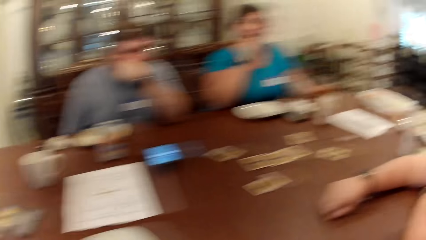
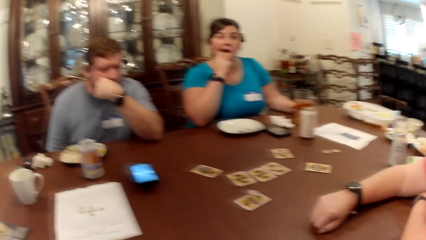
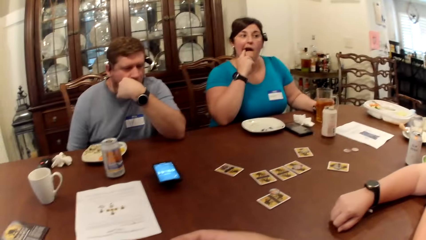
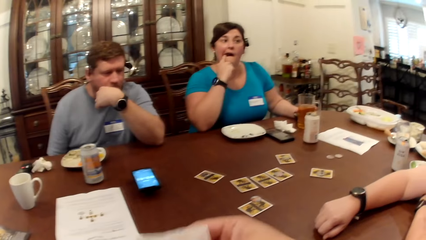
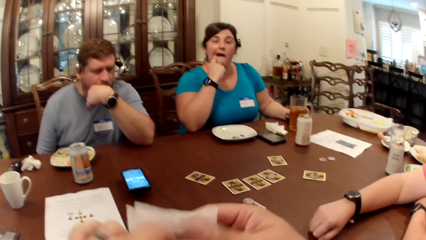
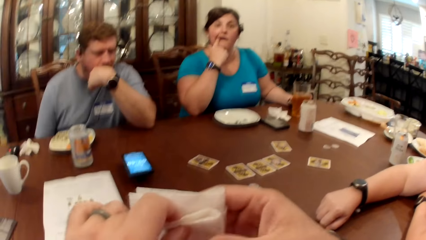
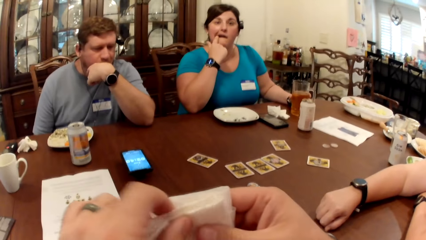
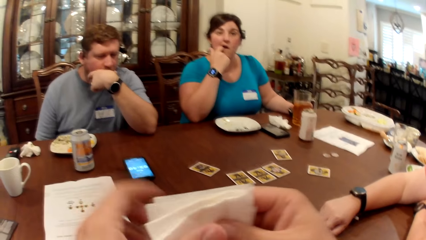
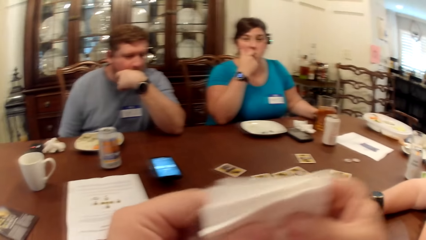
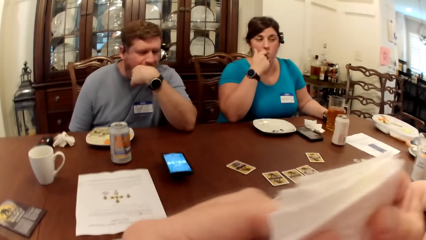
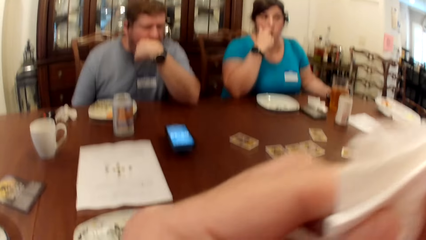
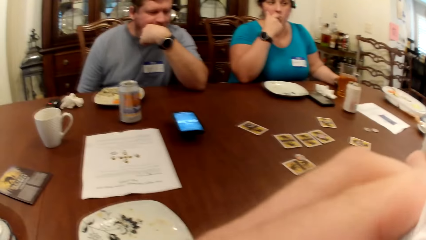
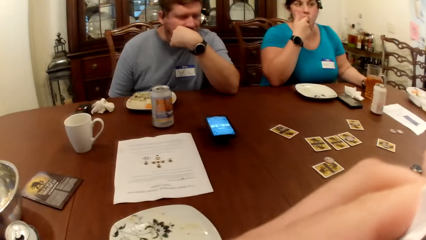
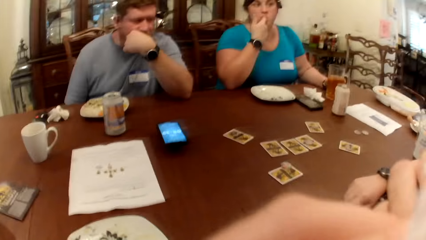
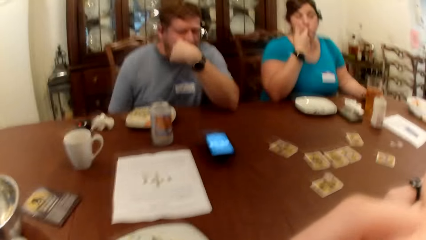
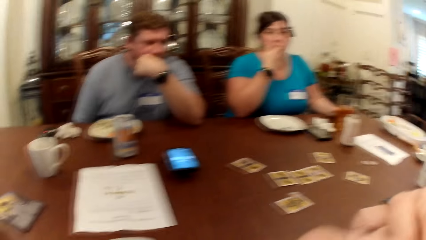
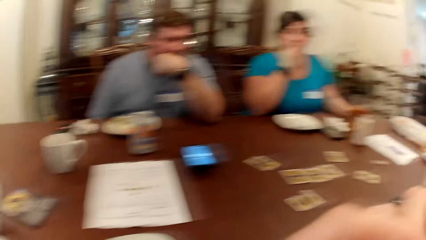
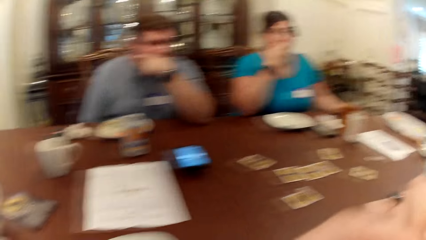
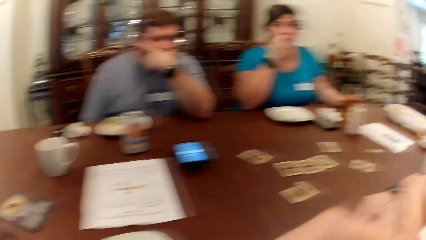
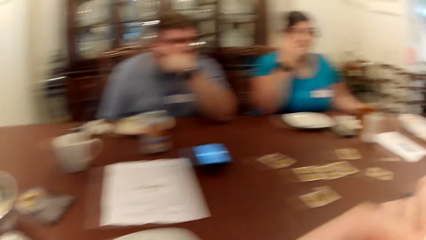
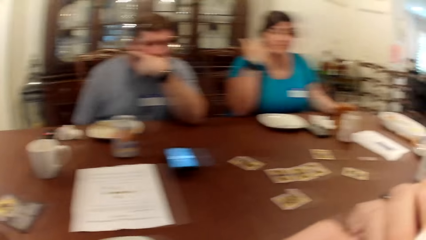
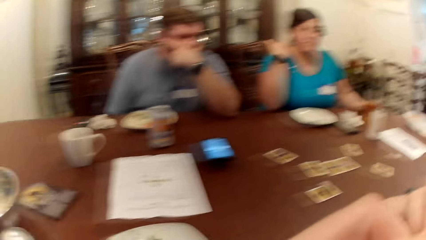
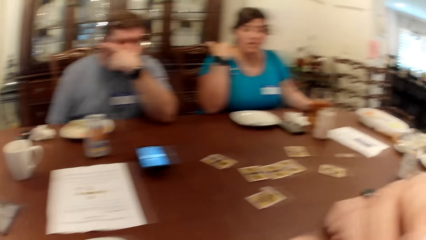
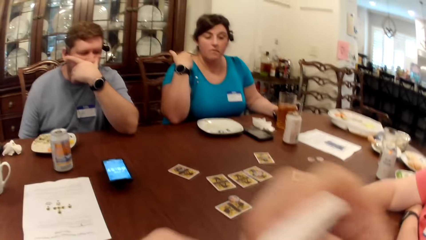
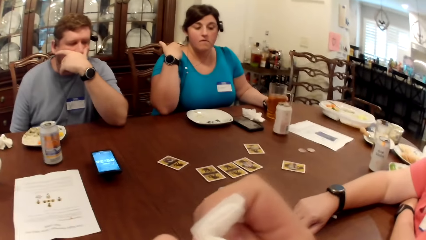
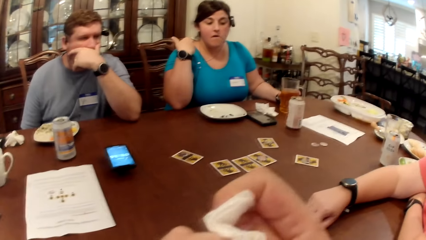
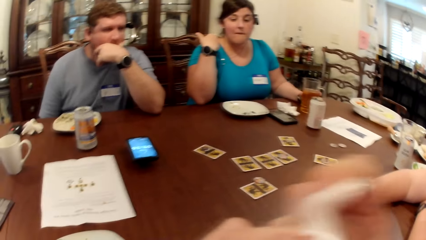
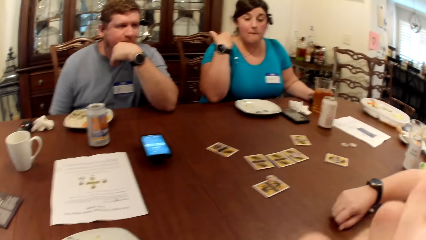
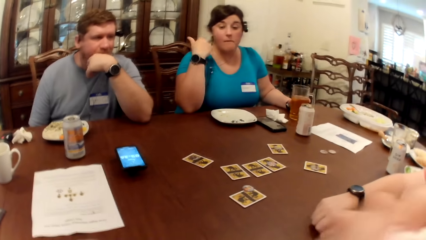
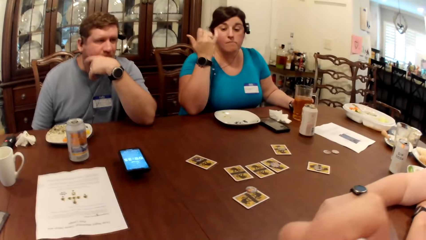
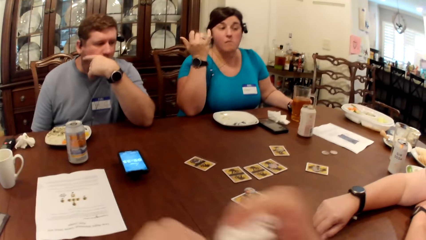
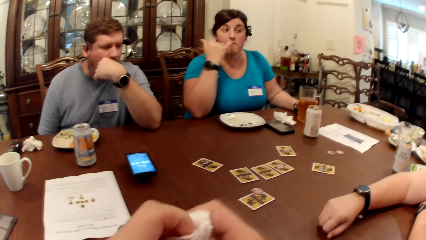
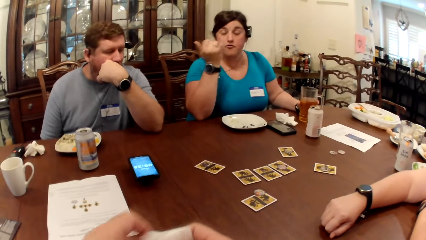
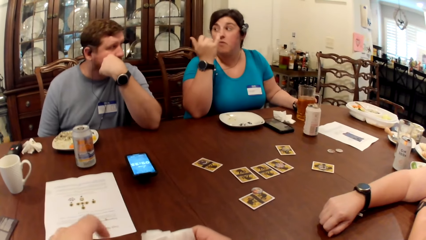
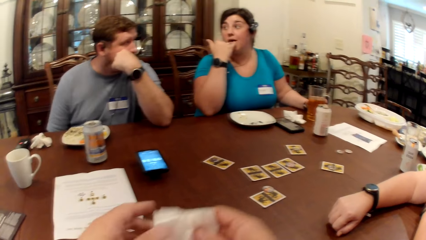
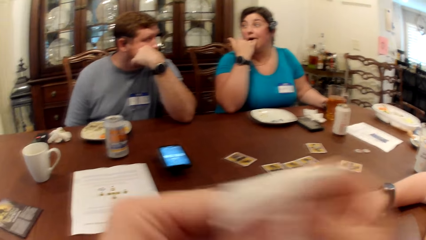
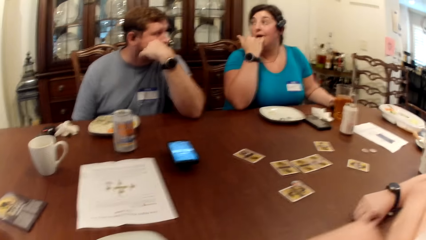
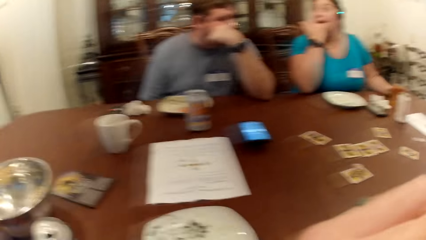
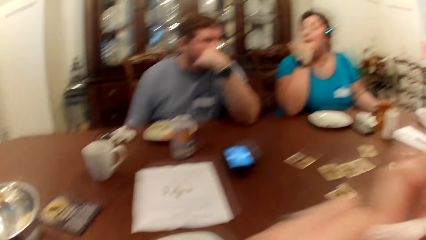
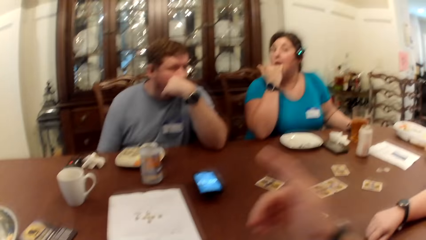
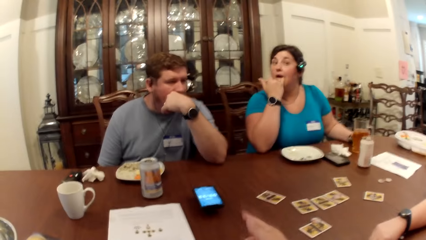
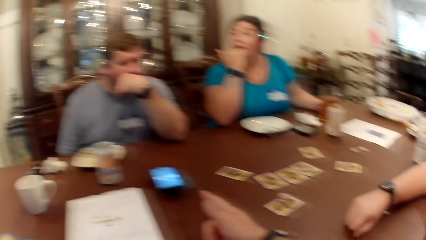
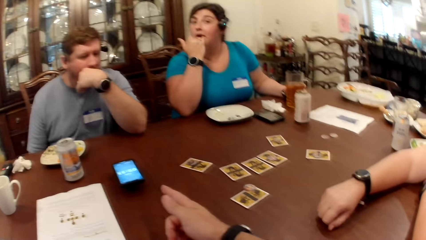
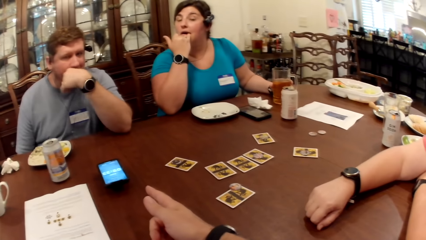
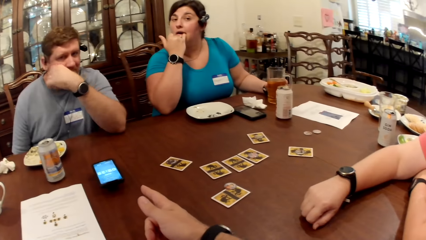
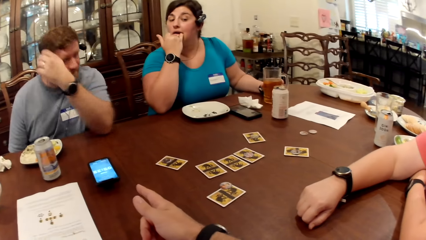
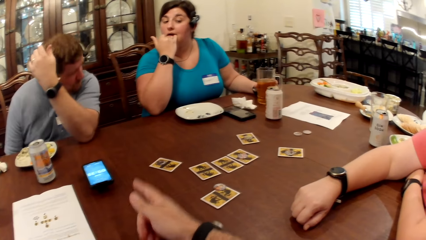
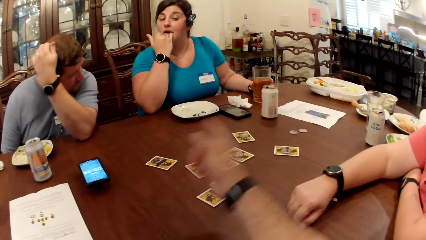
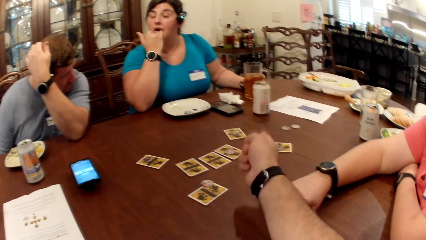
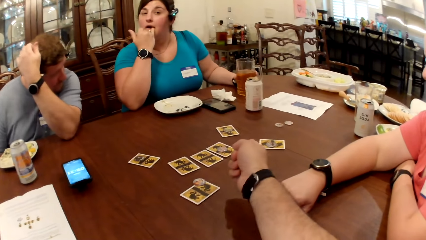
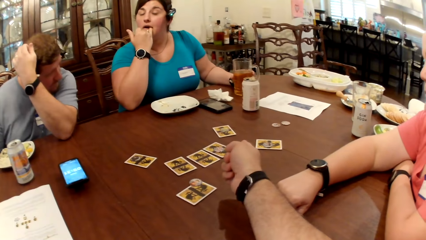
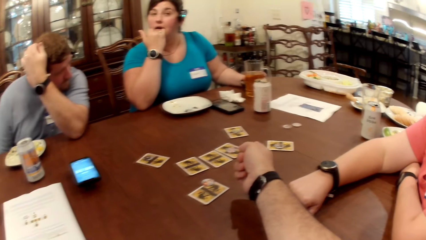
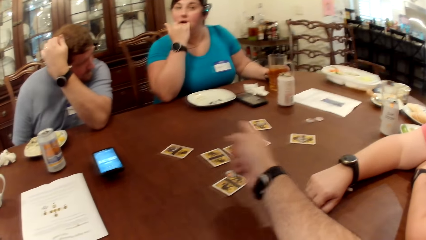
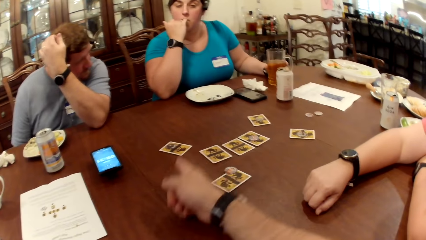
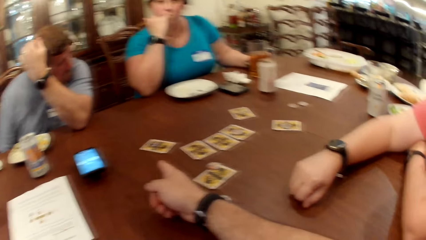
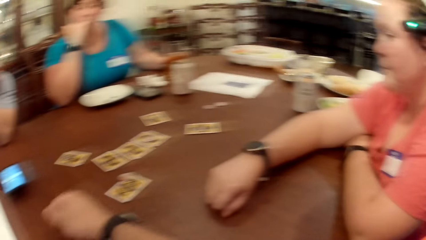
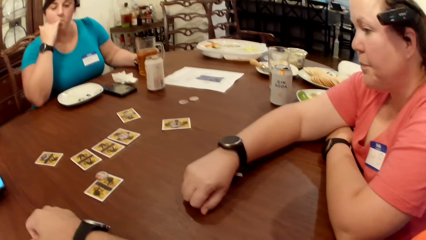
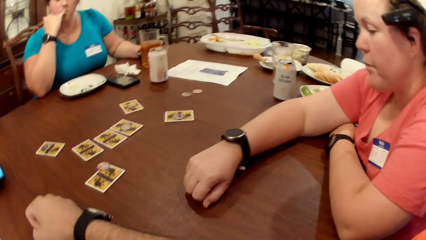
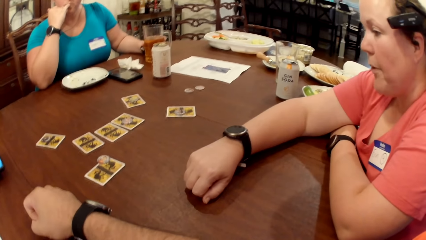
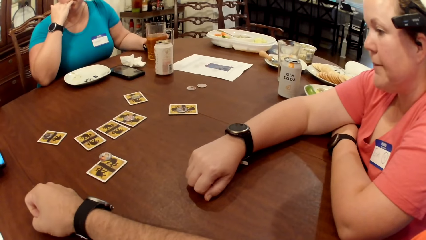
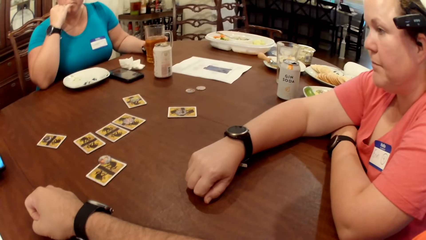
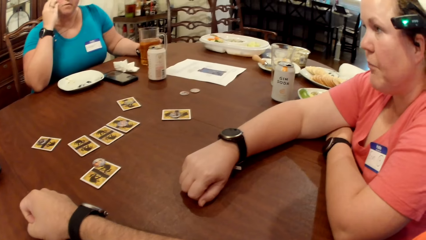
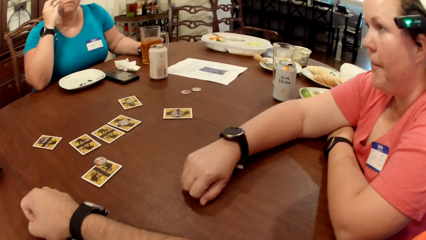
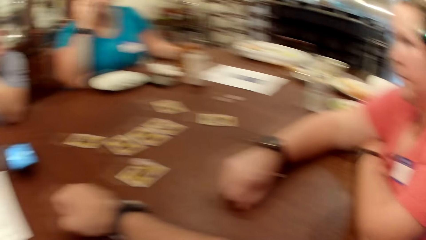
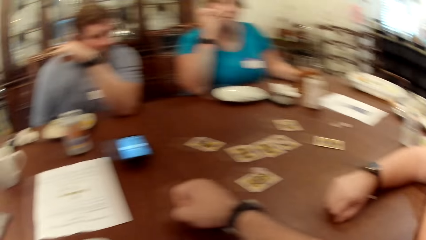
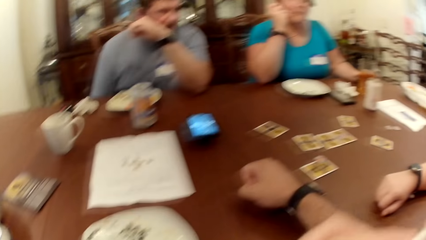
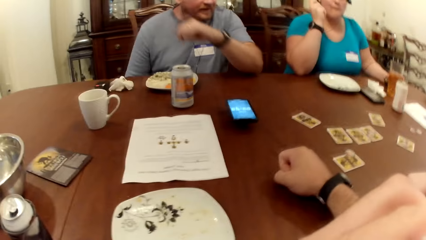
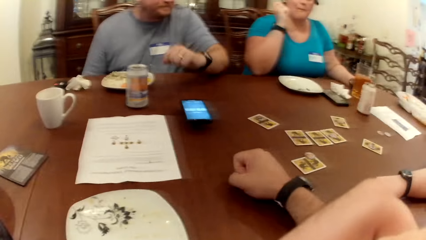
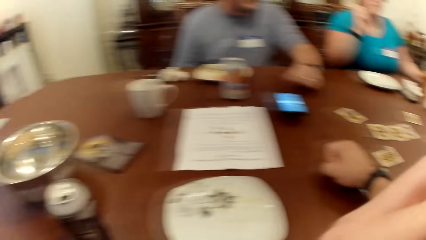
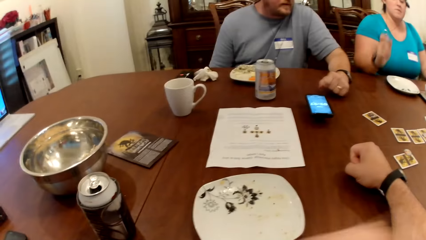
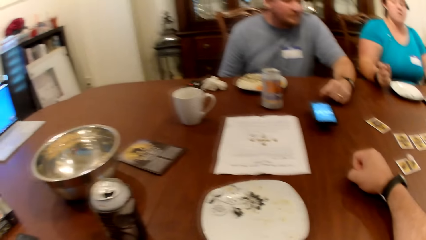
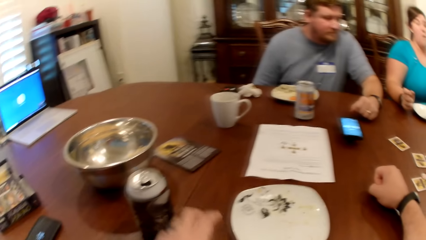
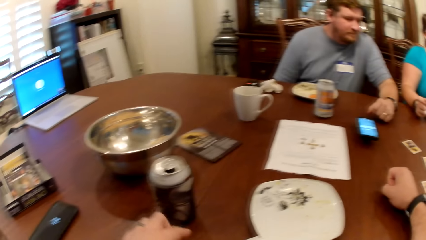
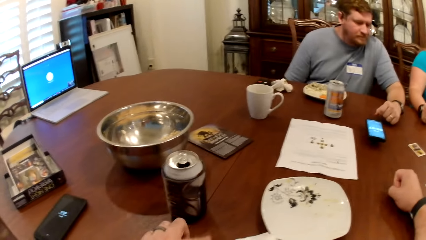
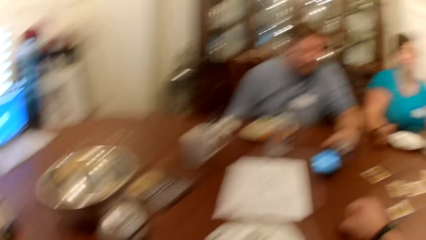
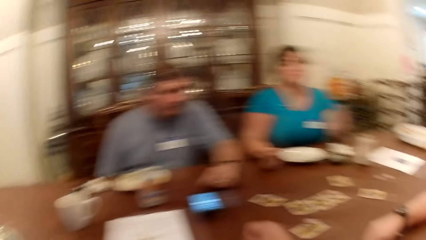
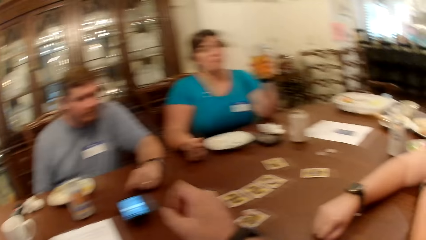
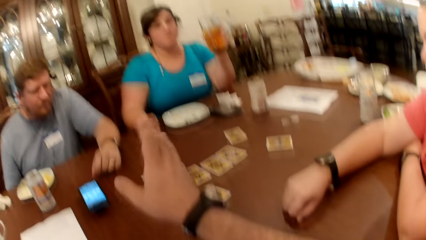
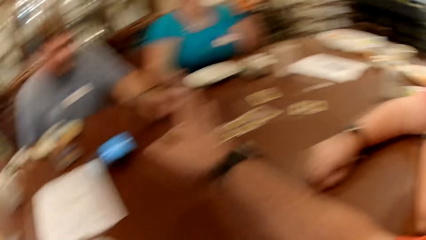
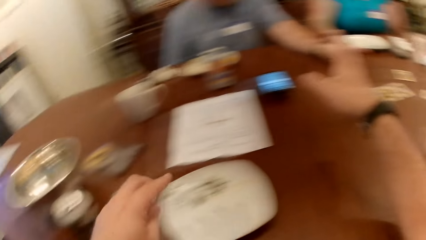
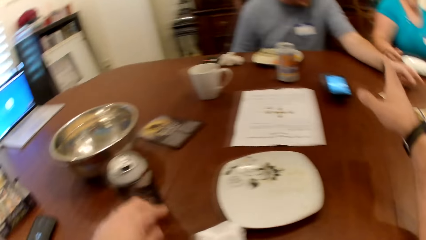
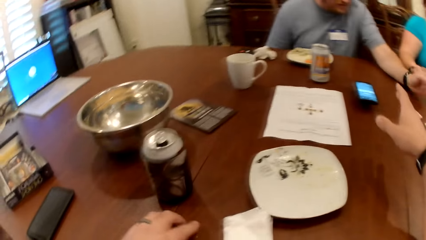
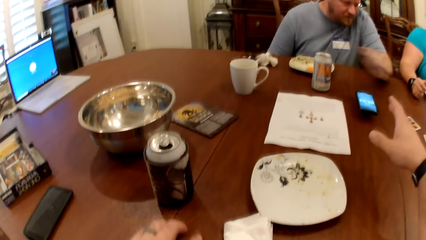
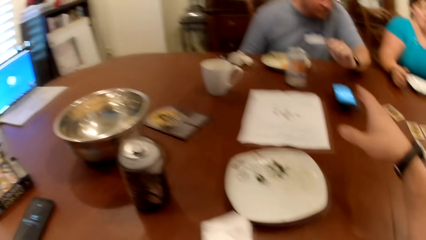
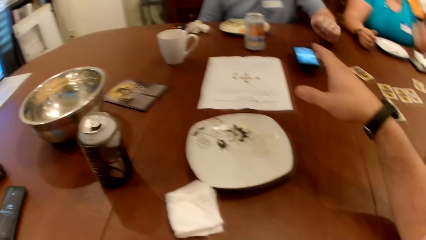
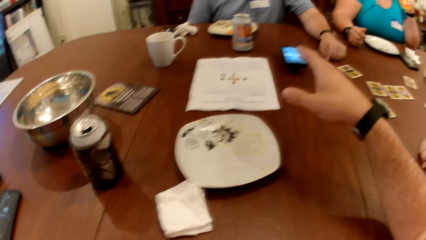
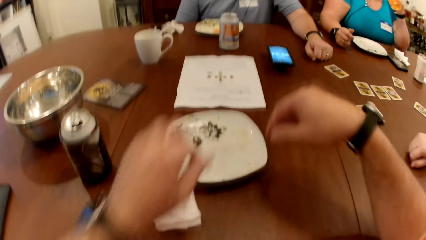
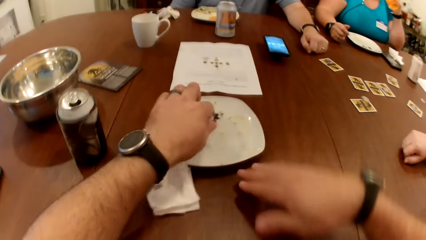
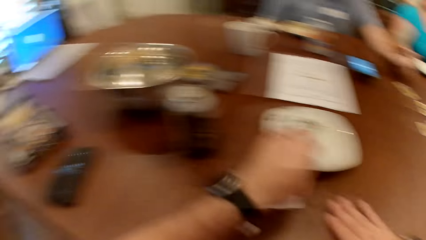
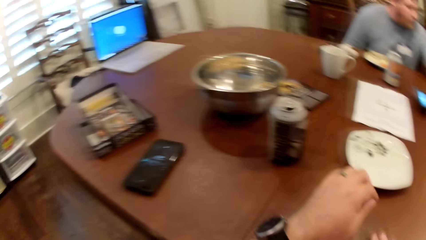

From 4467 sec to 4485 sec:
The camera wearer picks the paper towel from the table with both hands. He folds the paper towel with both hands. He cleans his mouth with the paper towel in both hands. He moves his hands down. He points his finger forward. He puts his hand on the table. He looks around. He wipes his mouth. He moves his hand down. He lifts his hand up. He looks around. He moves his hand.
